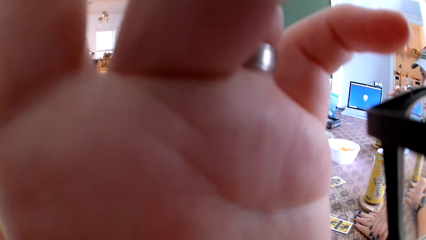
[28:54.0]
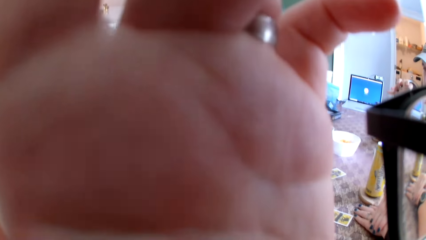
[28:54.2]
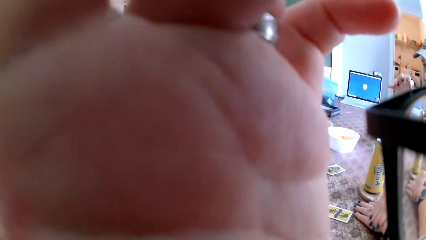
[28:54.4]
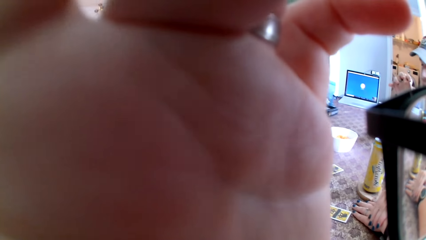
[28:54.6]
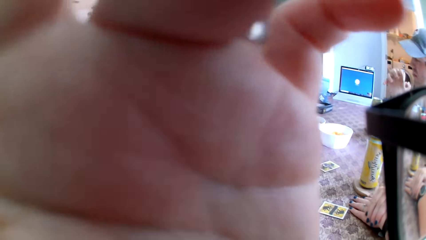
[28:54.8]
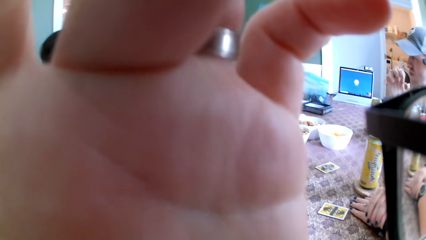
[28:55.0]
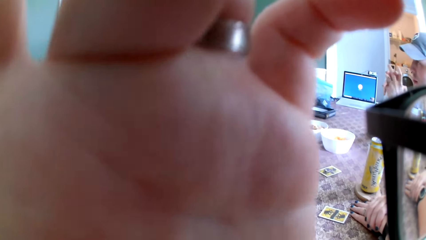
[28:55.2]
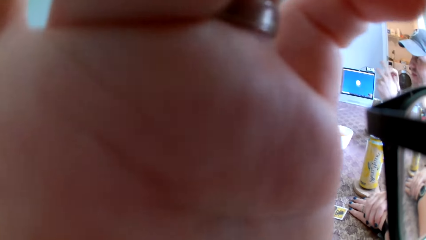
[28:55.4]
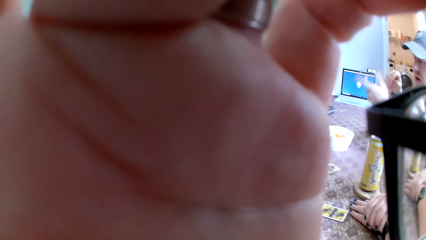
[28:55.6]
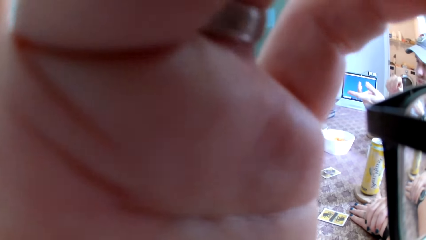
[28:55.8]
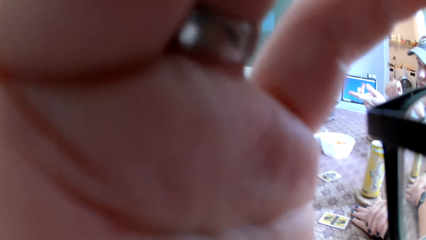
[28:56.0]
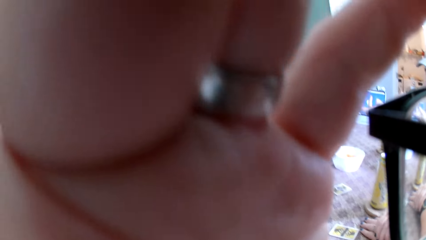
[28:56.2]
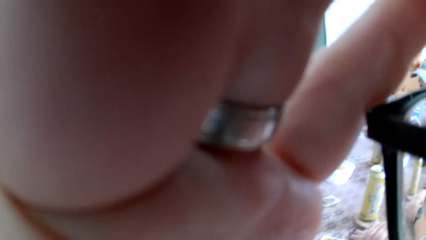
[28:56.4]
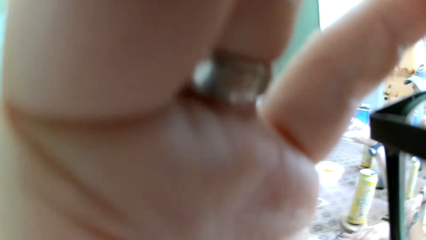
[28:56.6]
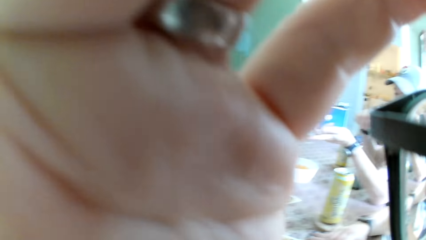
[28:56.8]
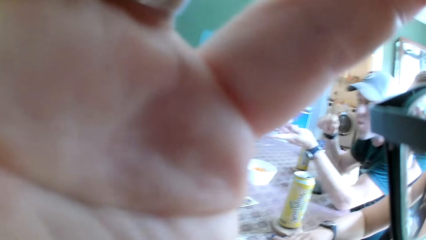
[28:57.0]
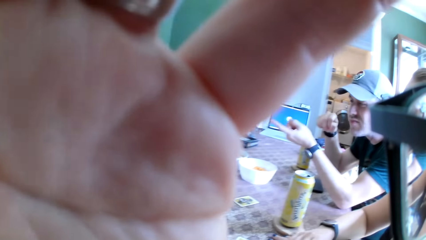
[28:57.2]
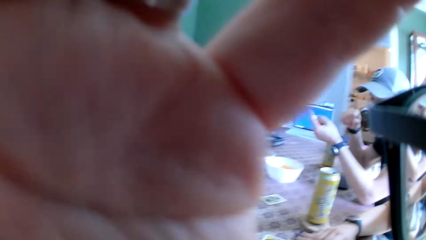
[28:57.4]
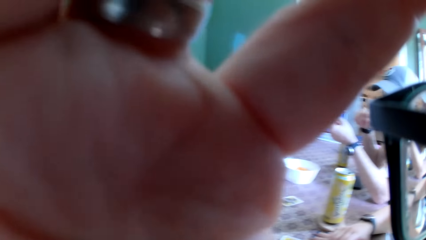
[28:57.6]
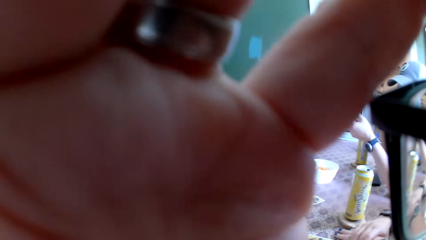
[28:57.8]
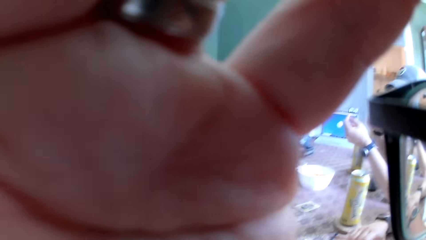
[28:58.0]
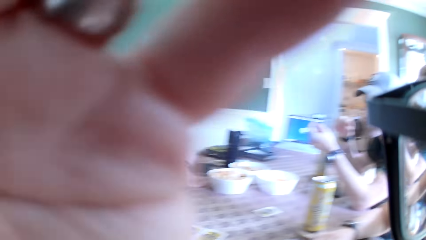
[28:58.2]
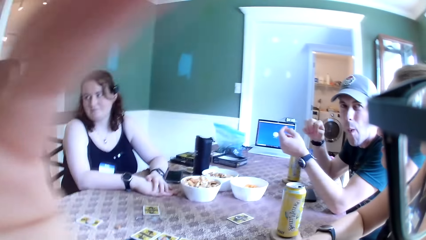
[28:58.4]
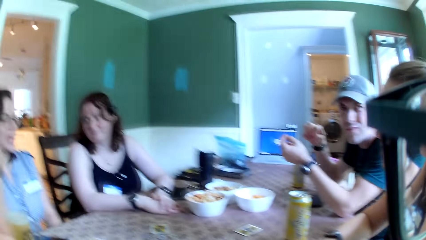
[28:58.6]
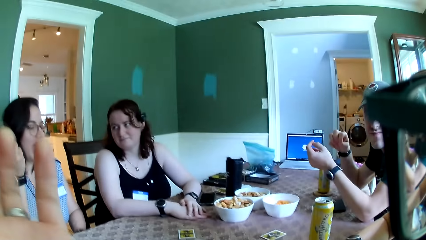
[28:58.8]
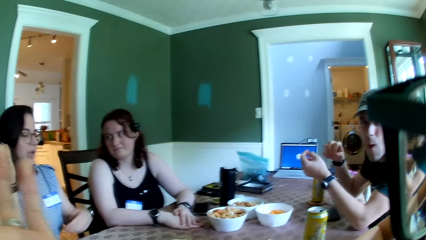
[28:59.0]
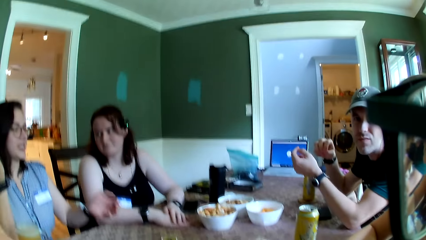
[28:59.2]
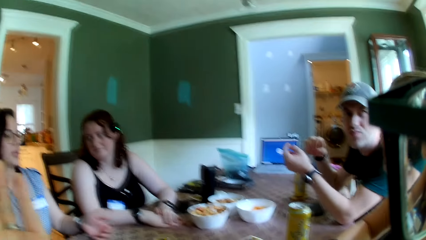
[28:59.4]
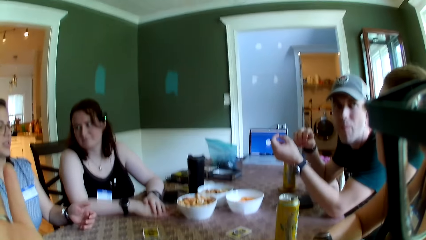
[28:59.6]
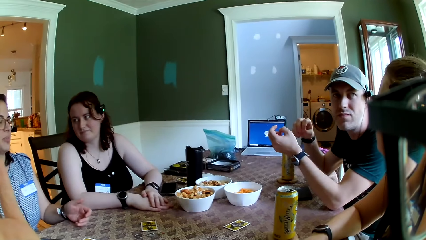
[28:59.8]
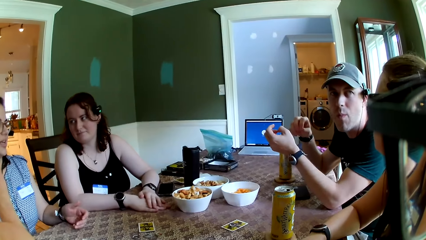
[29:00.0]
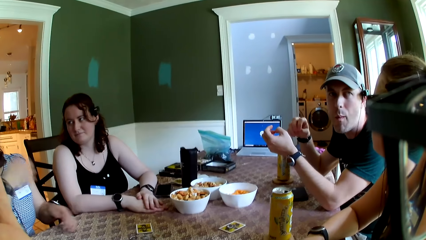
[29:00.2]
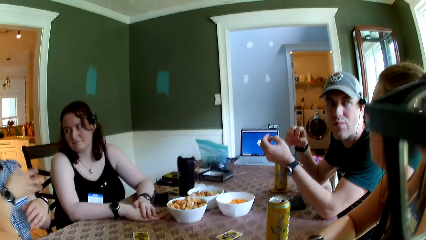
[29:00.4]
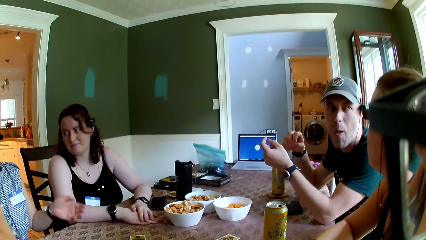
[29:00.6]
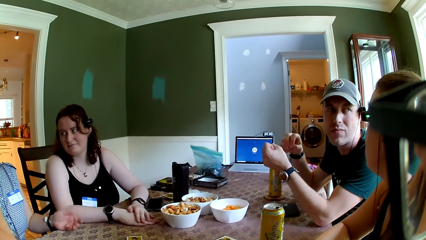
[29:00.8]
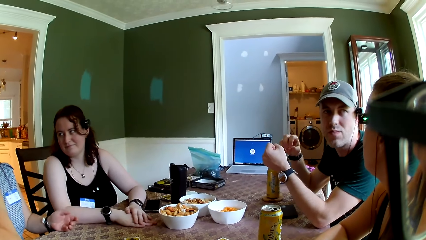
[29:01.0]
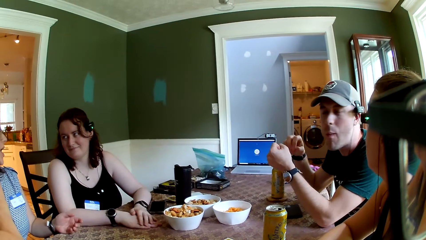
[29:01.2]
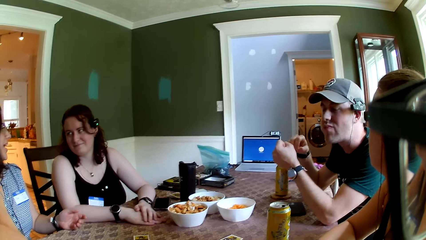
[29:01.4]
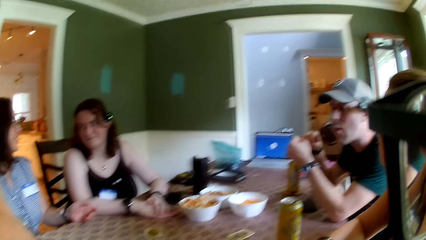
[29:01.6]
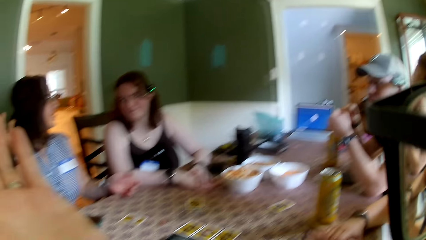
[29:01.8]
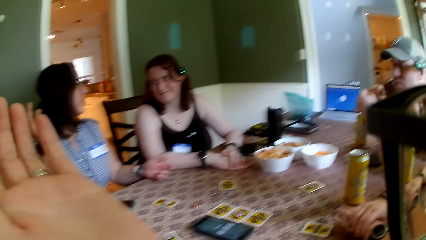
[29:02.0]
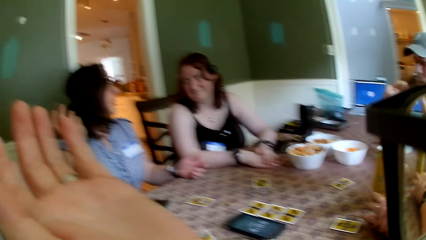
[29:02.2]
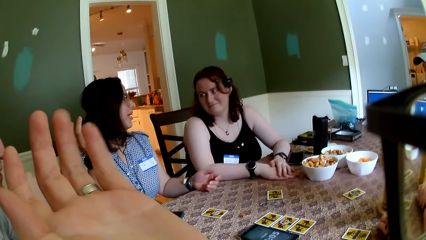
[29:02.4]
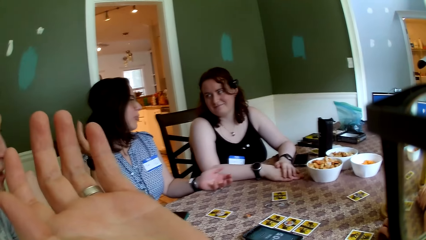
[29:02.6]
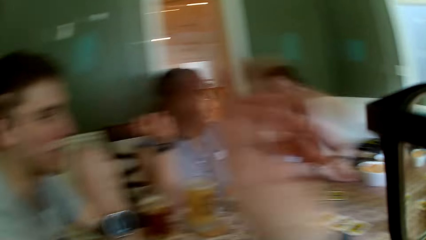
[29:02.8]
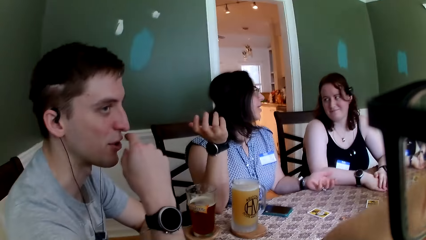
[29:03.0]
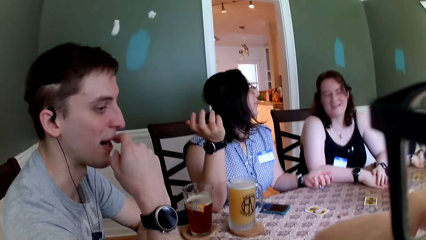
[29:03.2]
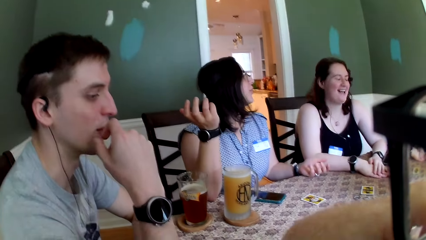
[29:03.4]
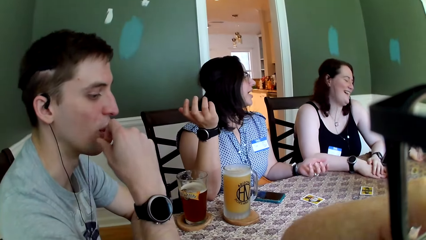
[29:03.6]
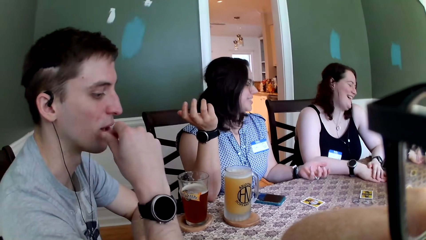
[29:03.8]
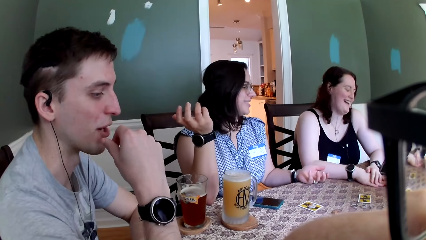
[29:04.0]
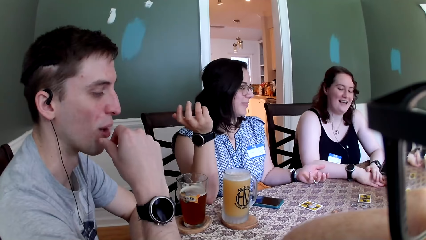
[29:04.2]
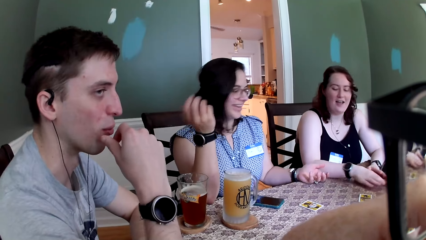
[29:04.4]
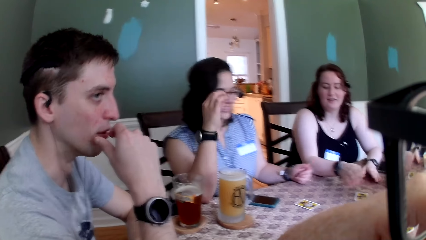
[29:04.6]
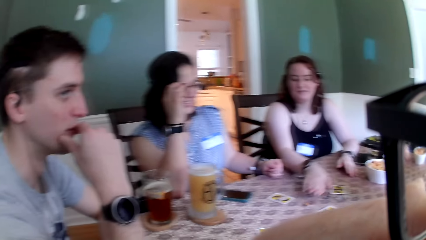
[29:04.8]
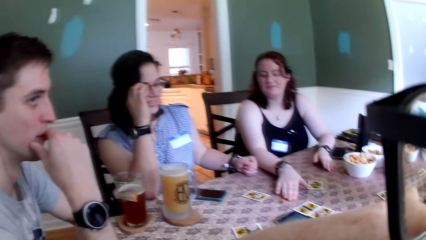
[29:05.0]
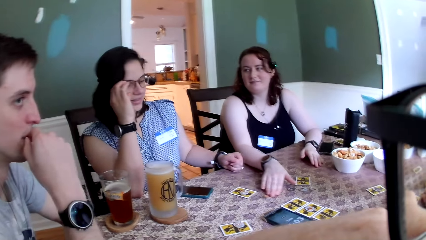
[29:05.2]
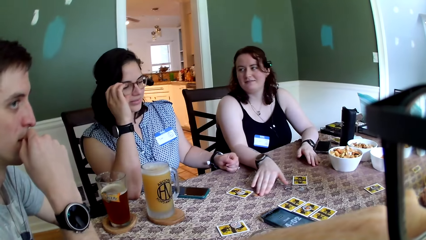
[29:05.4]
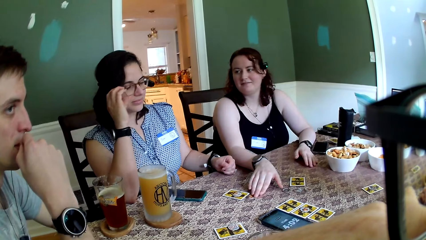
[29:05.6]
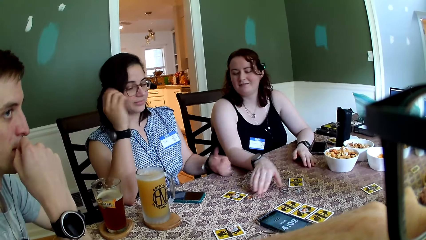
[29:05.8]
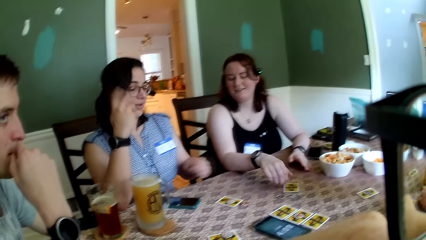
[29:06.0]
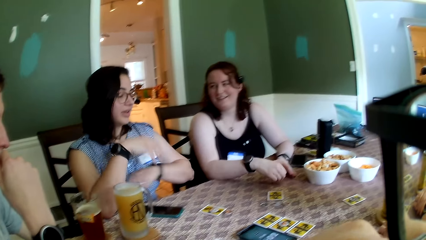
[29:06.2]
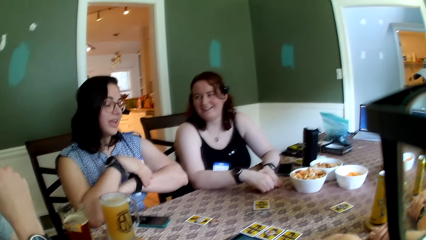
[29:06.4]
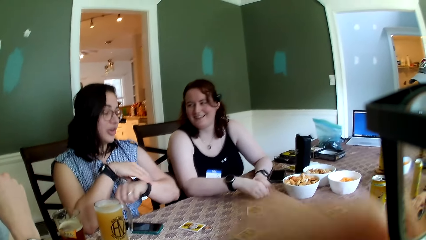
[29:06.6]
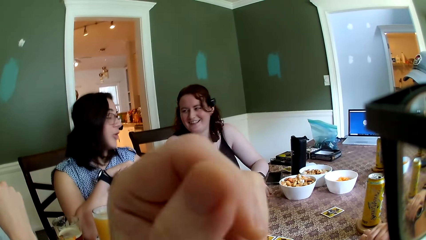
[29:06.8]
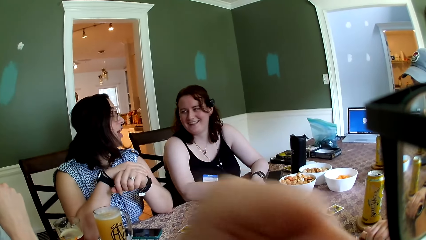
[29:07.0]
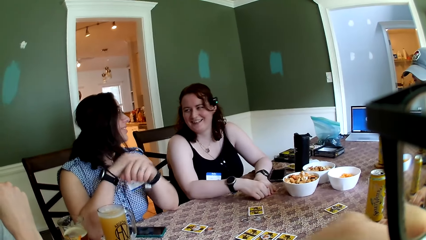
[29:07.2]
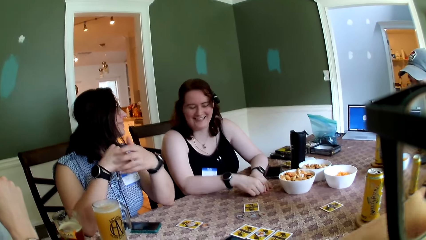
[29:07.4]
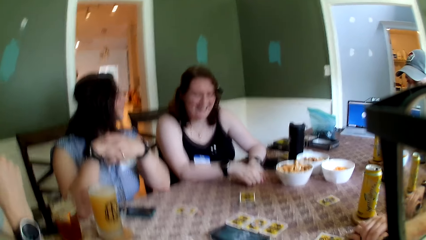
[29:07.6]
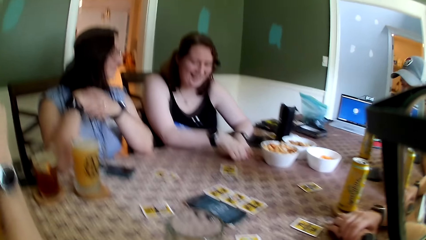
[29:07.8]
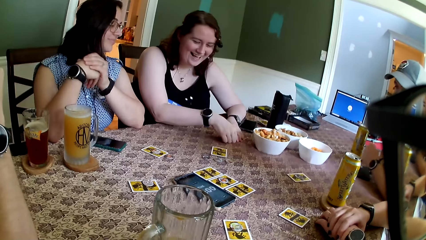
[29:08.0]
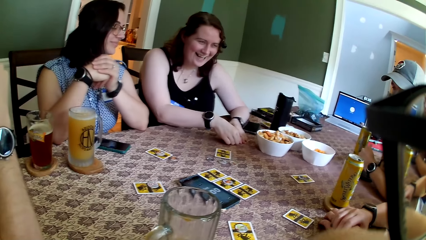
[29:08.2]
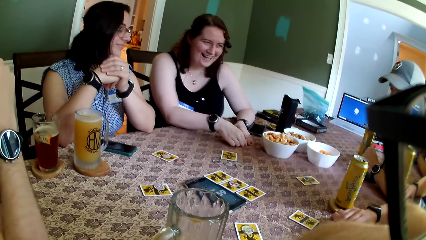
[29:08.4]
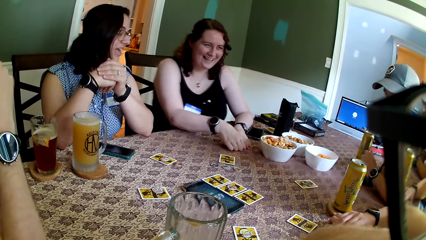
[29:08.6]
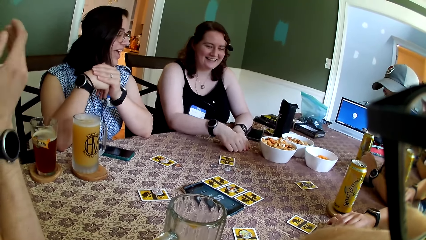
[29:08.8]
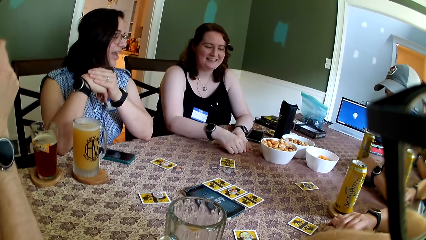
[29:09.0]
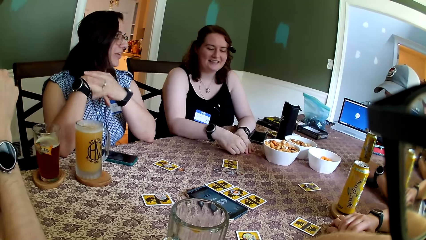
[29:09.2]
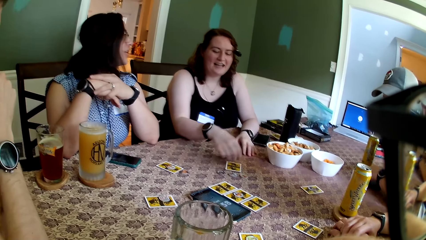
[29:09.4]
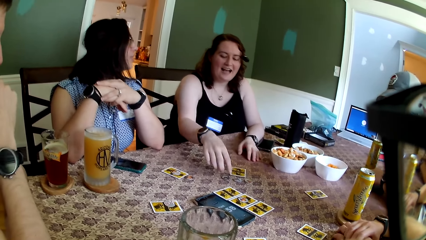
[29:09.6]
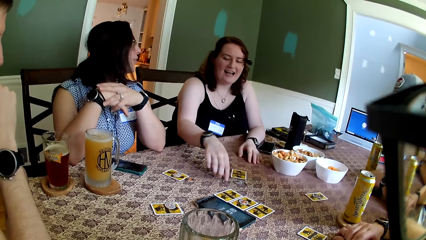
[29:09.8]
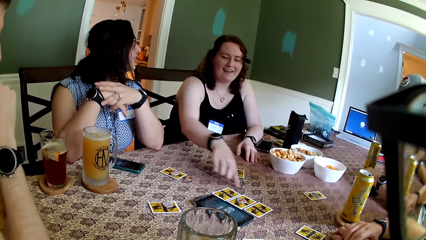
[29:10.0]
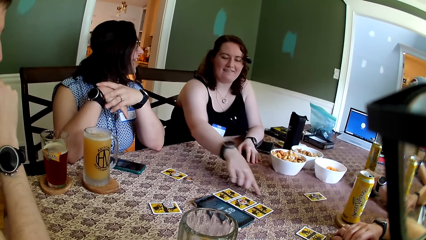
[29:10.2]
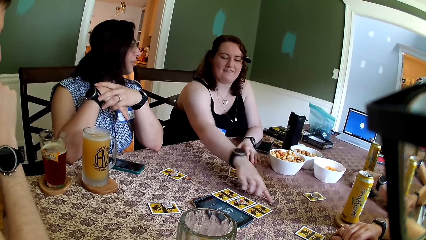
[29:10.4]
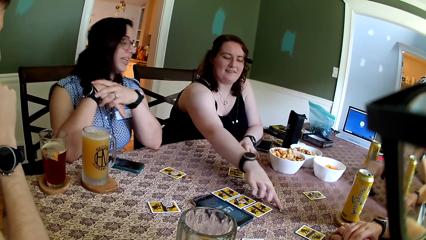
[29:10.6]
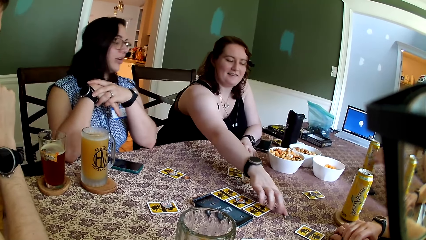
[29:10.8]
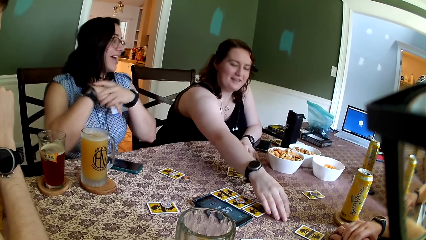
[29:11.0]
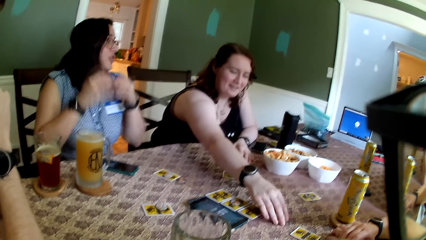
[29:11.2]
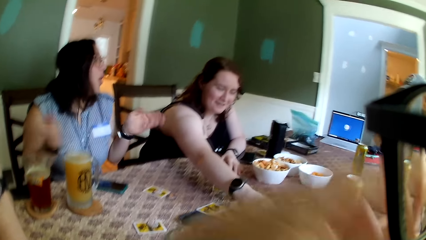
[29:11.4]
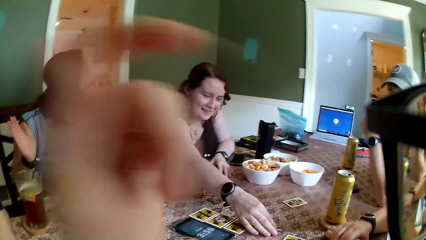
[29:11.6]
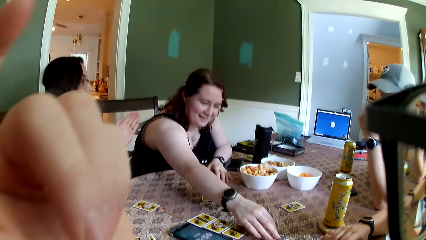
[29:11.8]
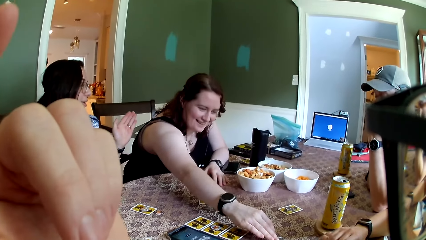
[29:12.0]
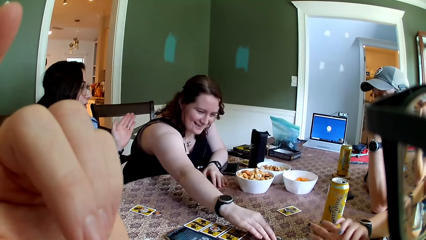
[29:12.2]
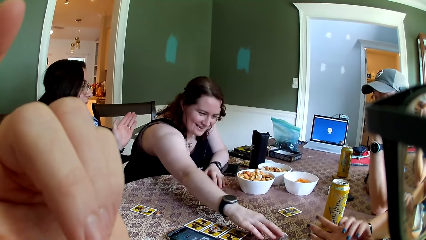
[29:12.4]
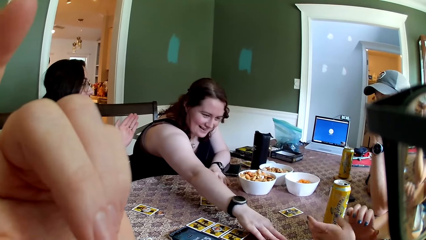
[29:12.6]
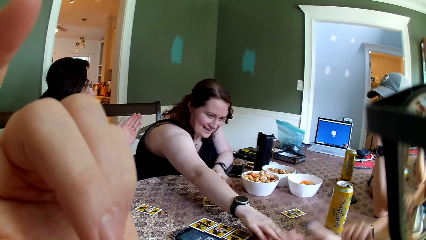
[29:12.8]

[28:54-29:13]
The man converses with a woman. Another woman pushes a token on the table with her right hand. The other woman pushes the token on the table with her right hand.
